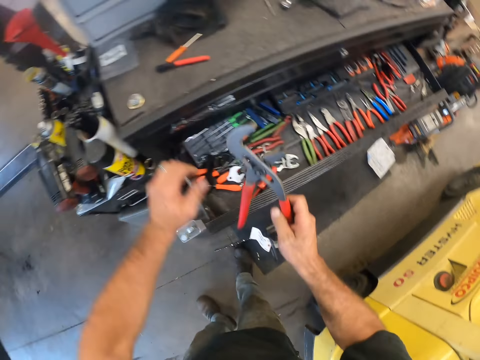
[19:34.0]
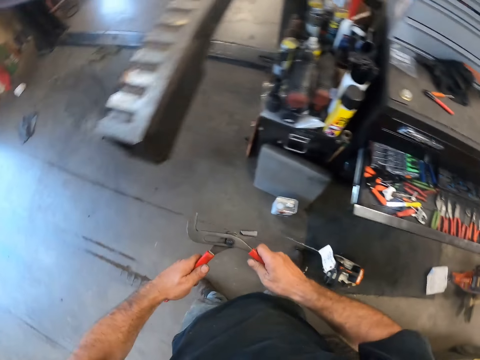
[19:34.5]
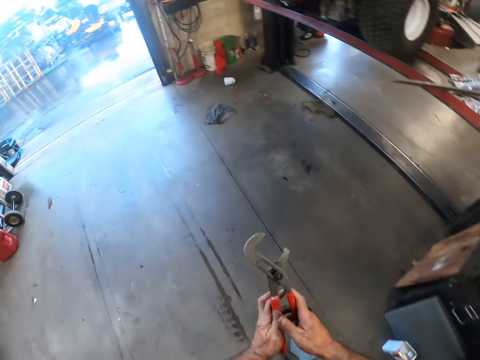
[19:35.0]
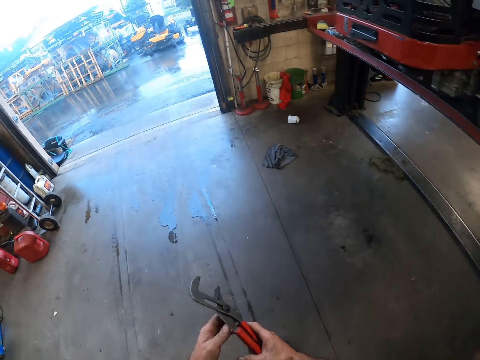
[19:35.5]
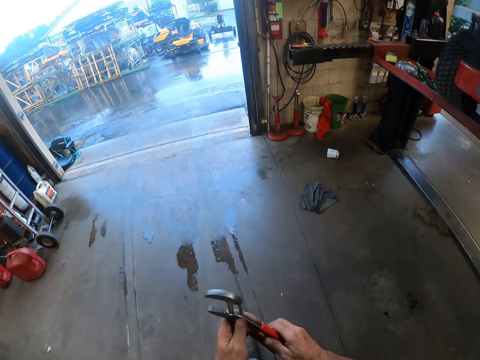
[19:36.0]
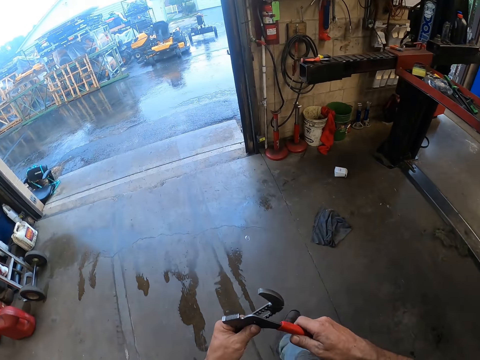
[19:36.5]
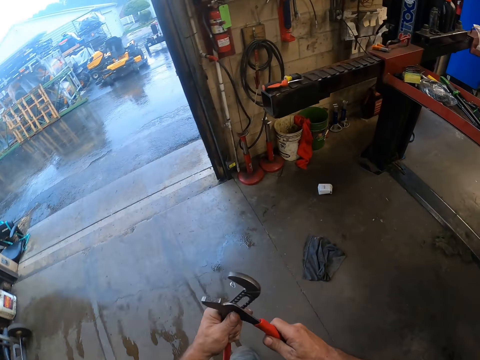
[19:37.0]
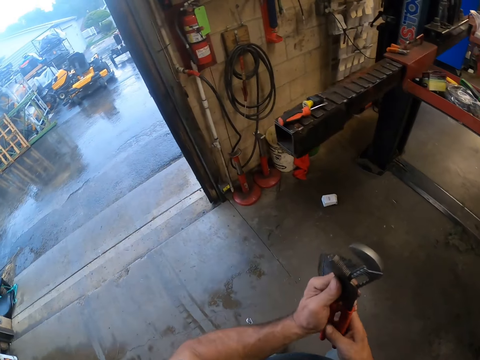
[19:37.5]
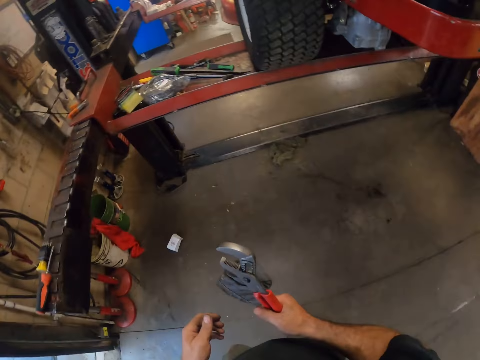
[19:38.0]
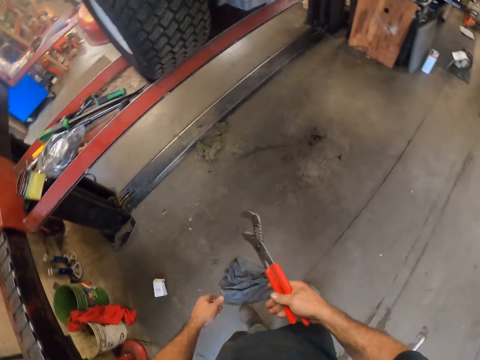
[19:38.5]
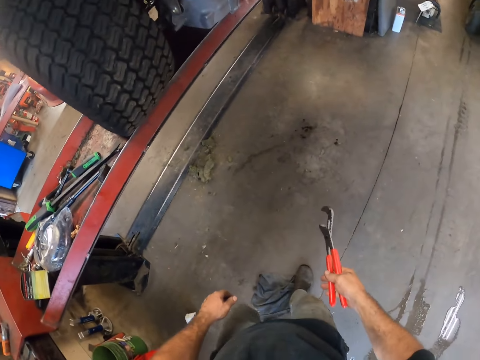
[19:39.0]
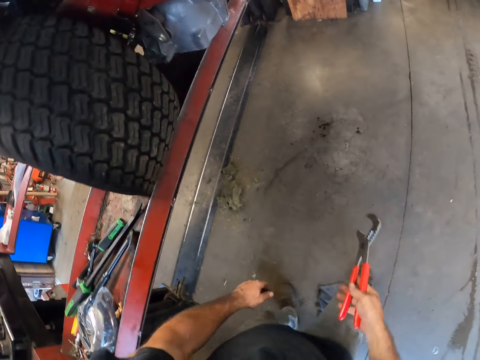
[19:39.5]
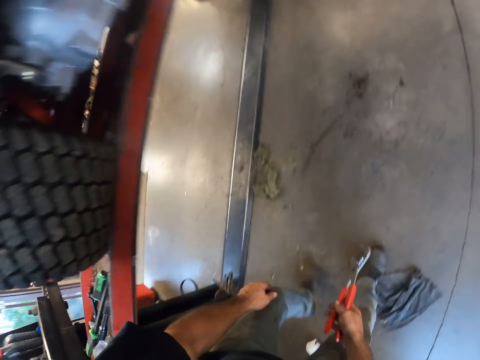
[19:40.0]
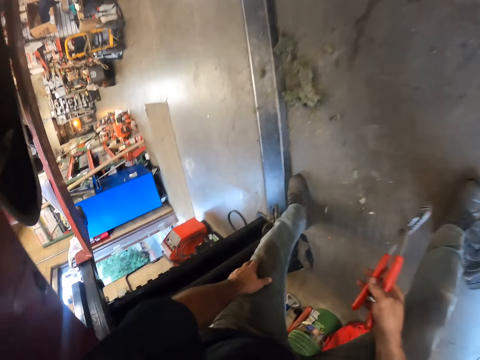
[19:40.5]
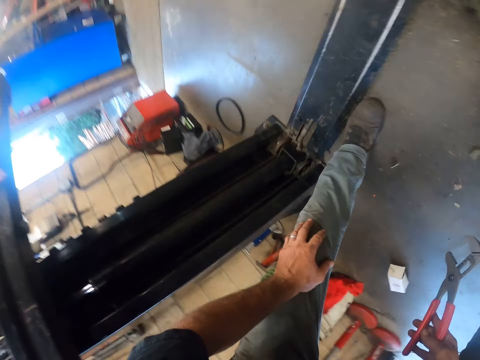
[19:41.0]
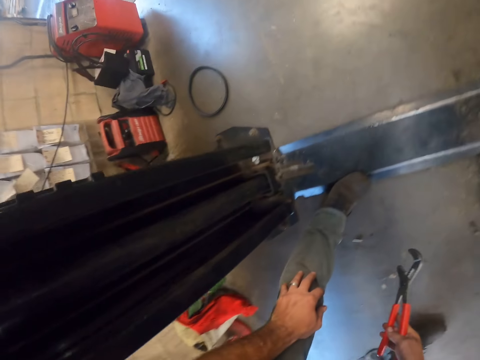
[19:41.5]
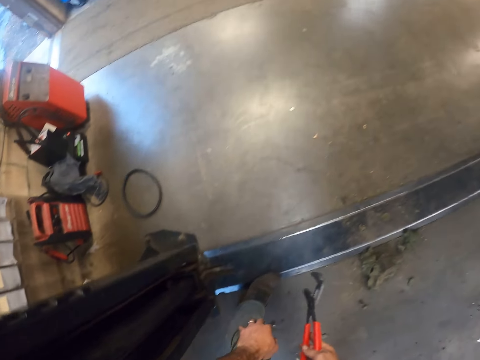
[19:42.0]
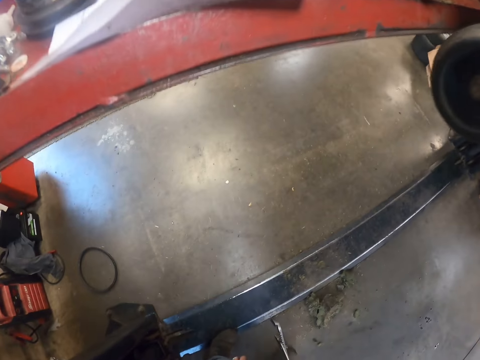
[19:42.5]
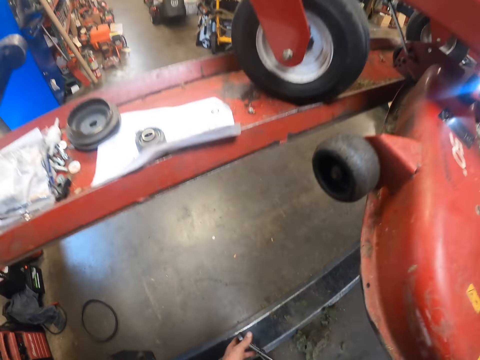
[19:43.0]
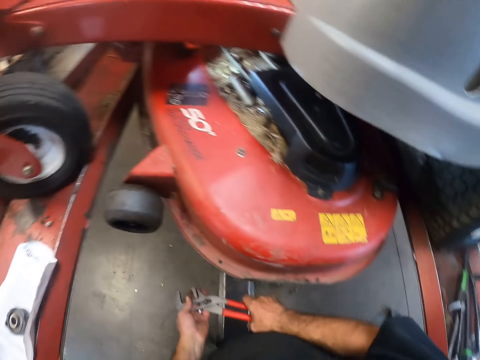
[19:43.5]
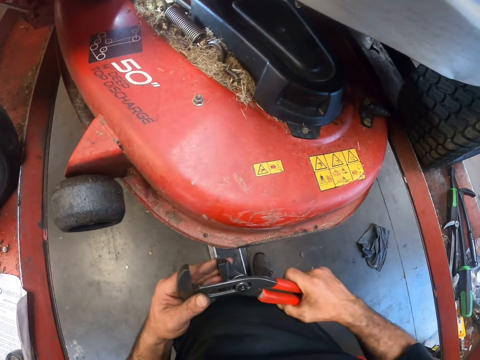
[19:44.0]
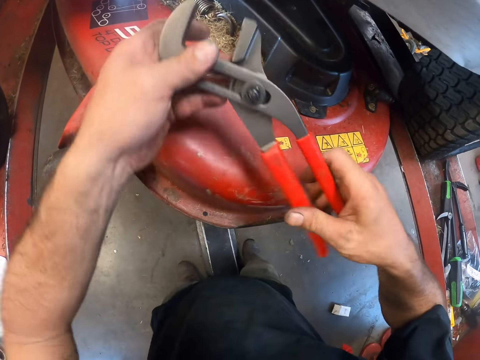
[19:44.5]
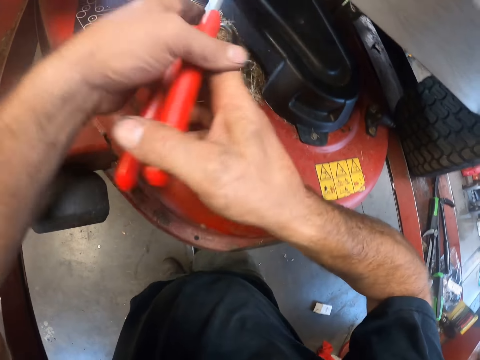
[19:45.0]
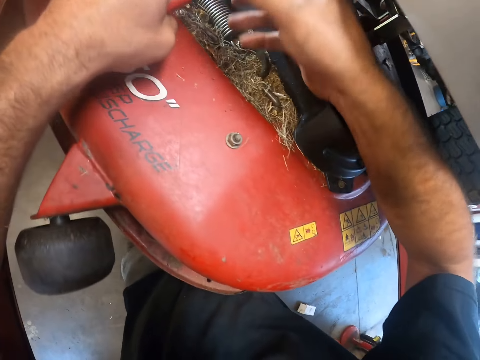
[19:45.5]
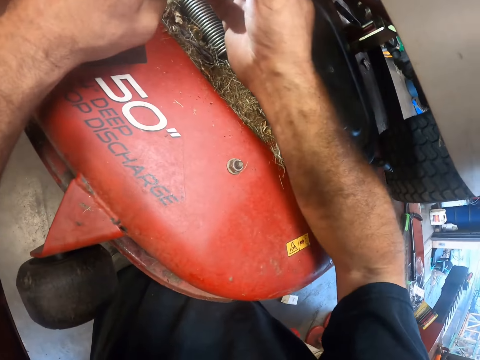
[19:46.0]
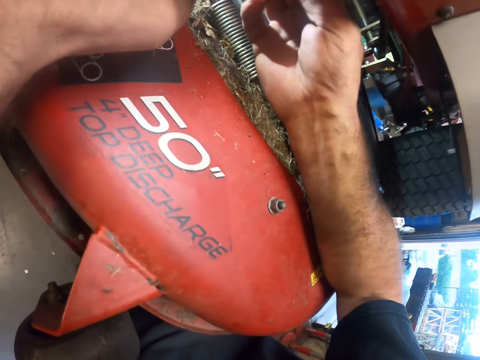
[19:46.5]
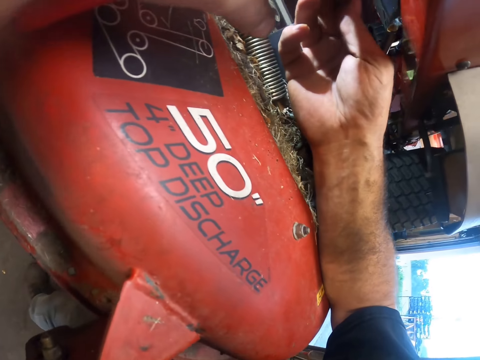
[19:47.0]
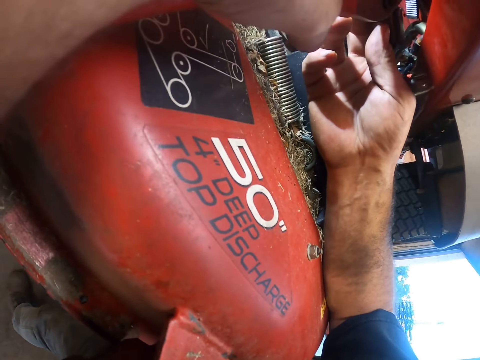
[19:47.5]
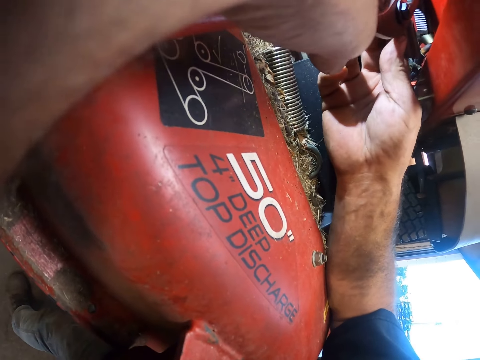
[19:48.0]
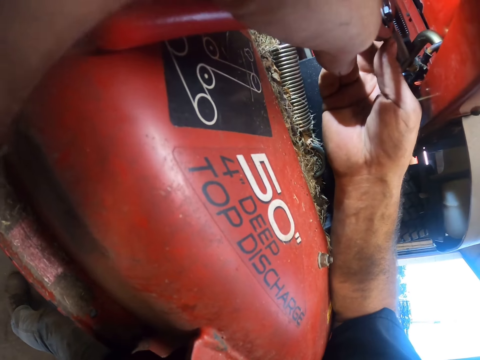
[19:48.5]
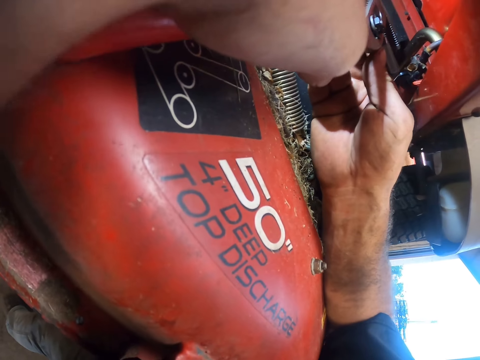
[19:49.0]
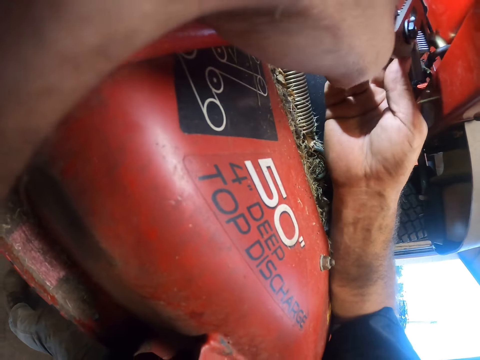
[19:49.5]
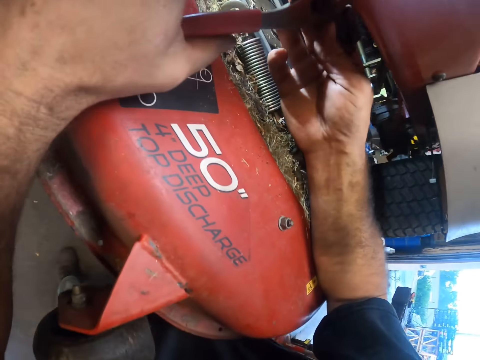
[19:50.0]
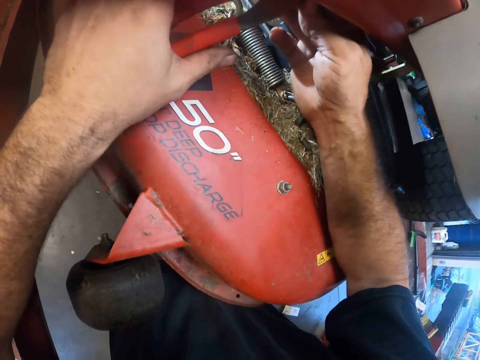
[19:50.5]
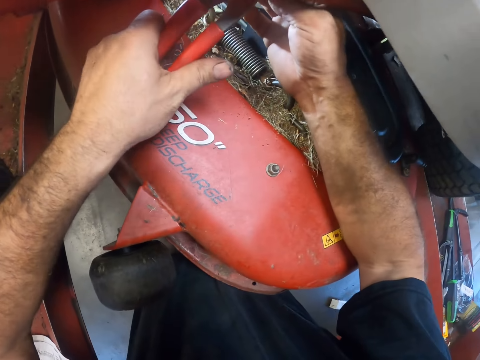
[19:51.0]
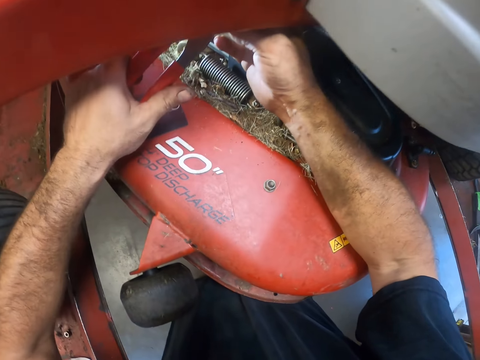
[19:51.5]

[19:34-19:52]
The camera wearer collects a wrench spanner. They walk towards the lawnmower. They cross to the other side. They reach for a metal piece from beneath the feet rest with the adjustable pliers.

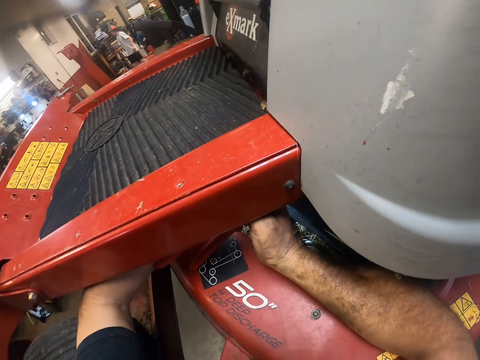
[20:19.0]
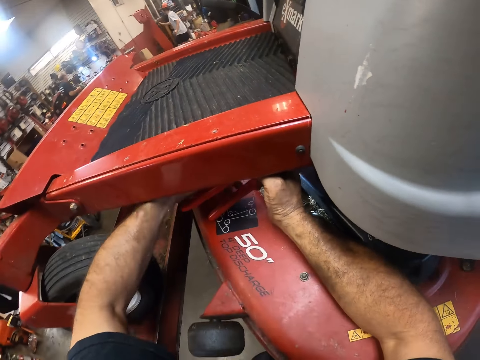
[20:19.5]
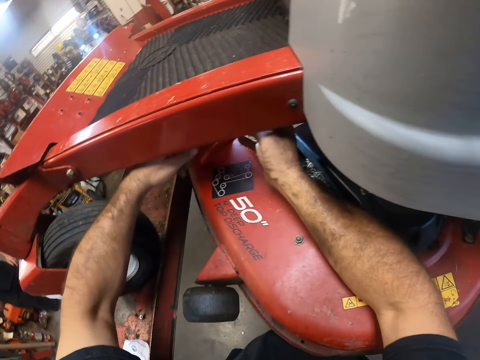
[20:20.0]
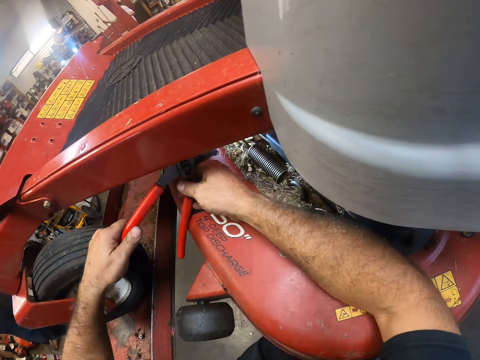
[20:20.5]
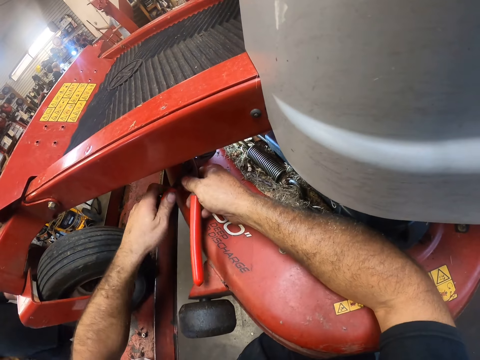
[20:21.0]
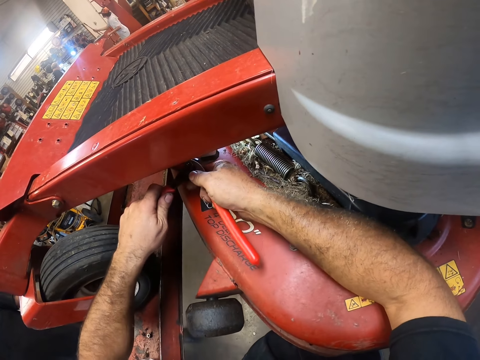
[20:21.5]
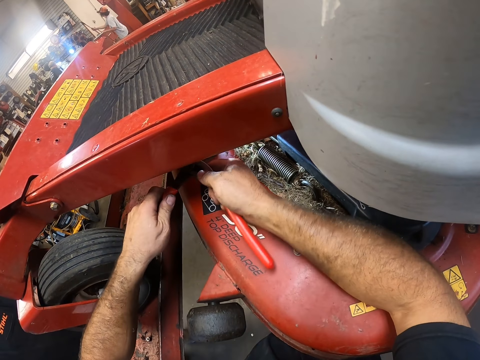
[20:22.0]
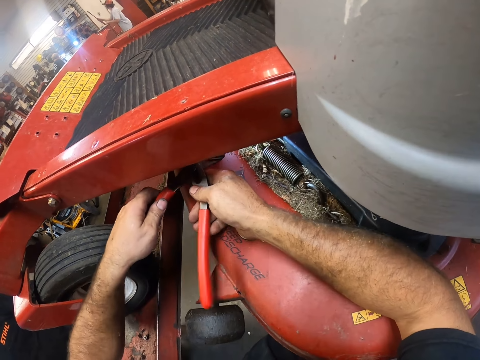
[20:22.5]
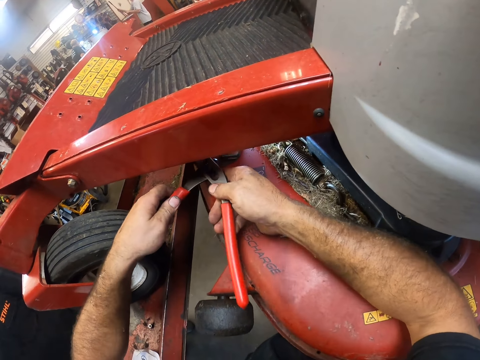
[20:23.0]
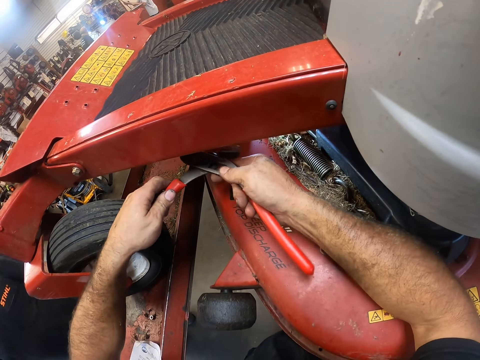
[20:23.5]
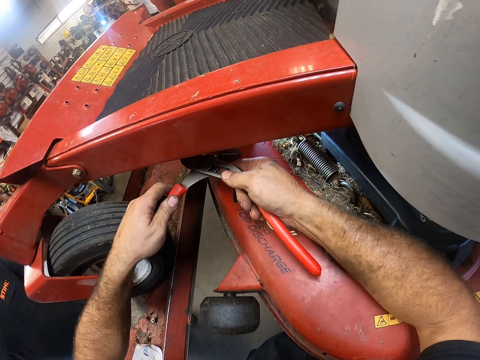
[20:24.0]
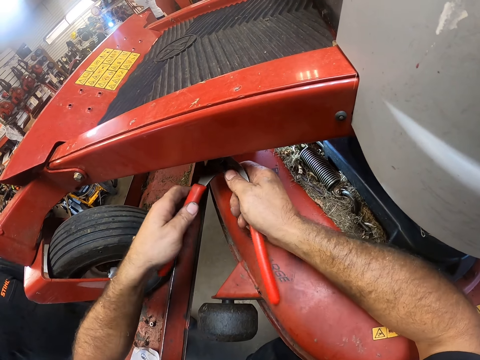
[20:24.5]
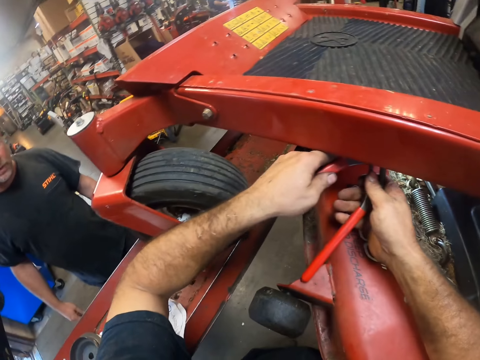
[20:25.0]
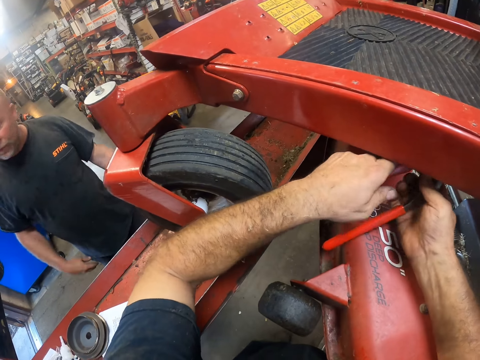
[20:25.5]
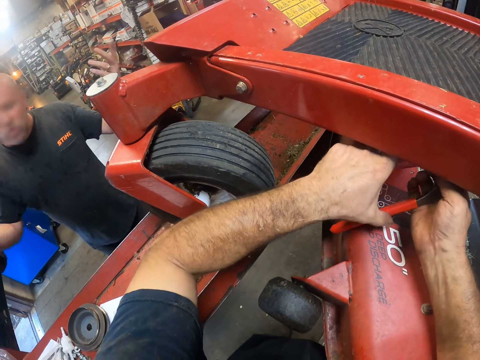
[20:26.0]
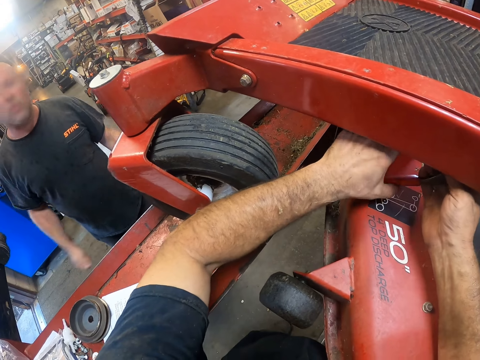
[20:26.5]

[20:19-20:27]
The camera wearer adjusts the pliers. A colleague gestures towards the camera wearer. The colleague talks to the camera wearer on the side.
